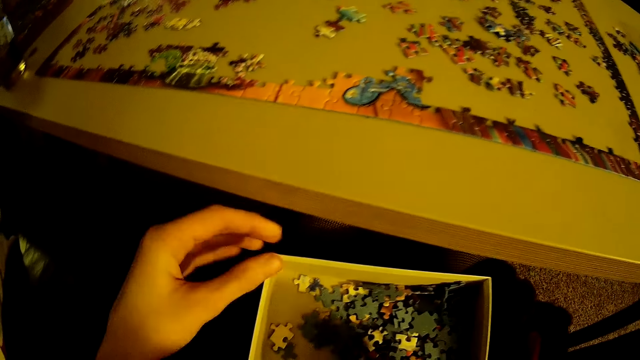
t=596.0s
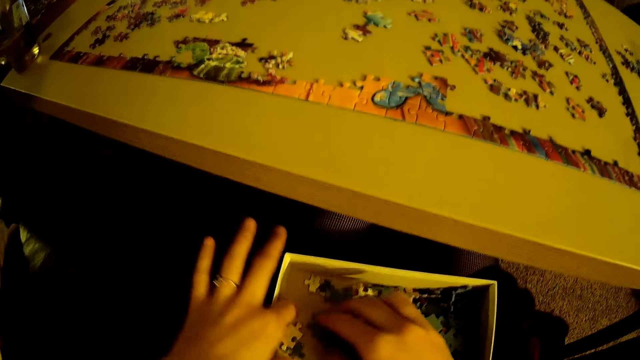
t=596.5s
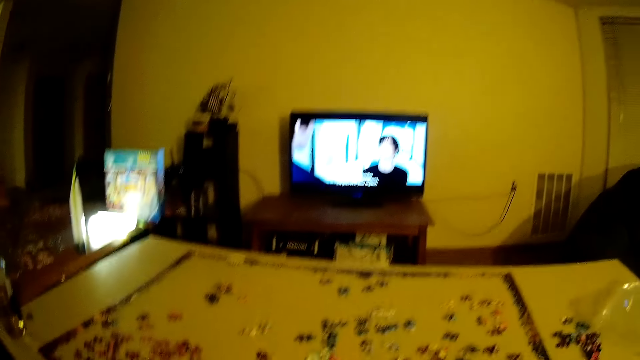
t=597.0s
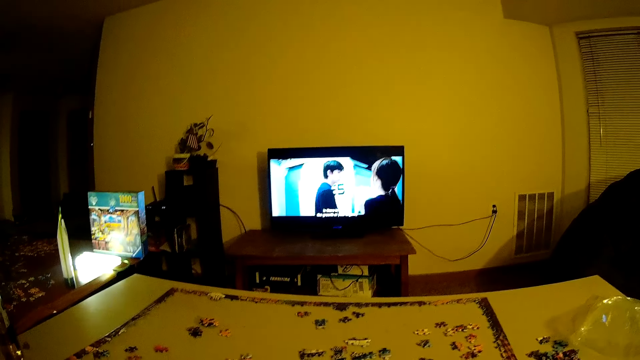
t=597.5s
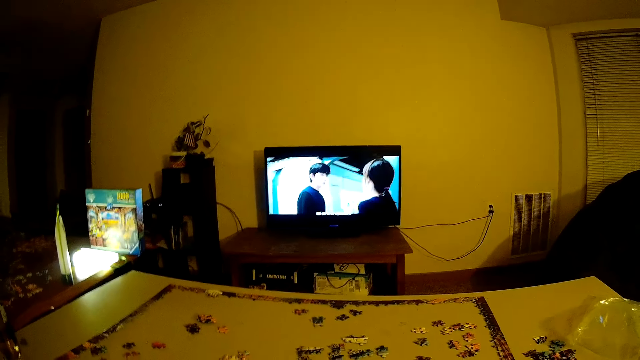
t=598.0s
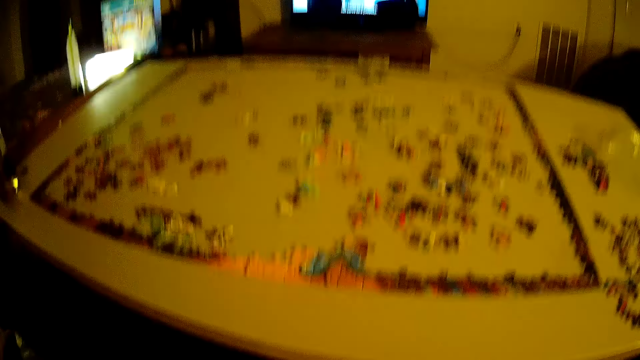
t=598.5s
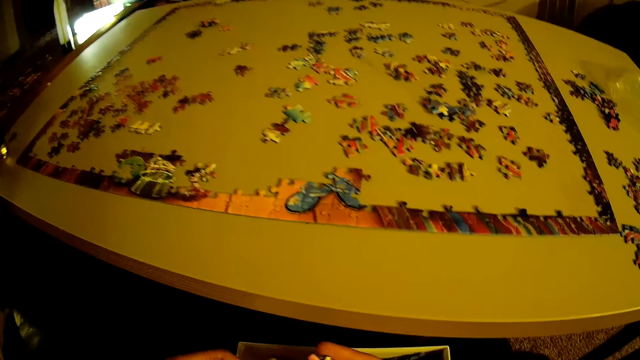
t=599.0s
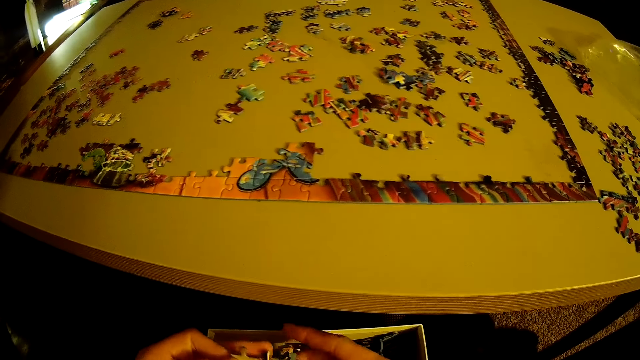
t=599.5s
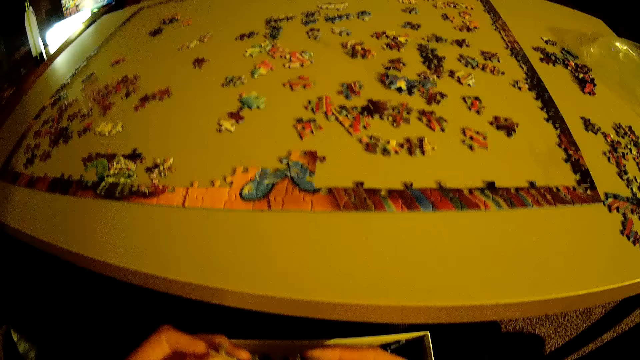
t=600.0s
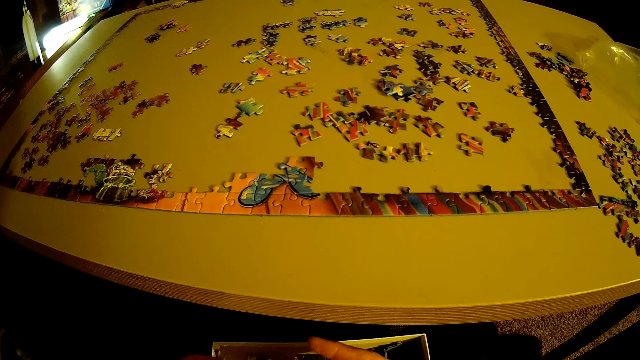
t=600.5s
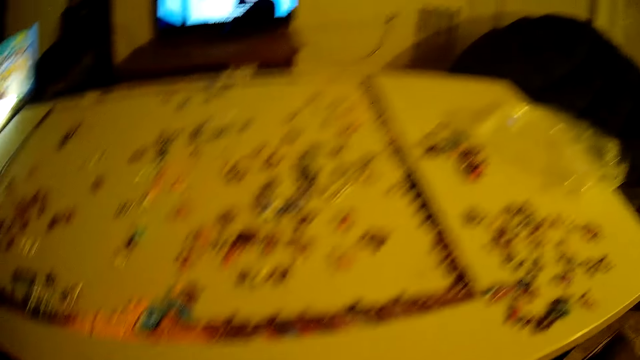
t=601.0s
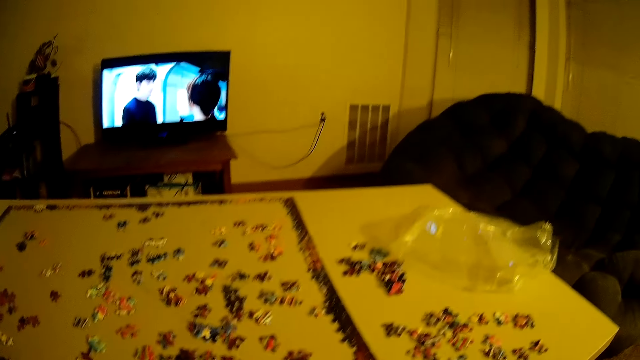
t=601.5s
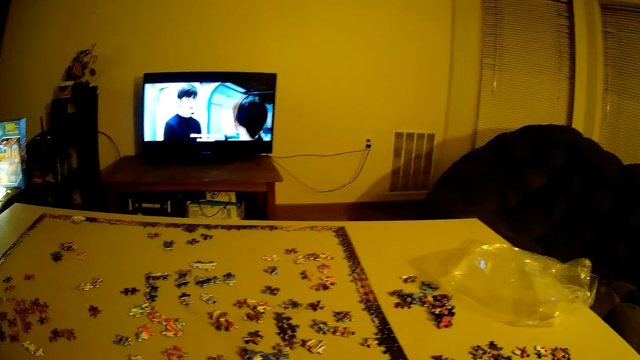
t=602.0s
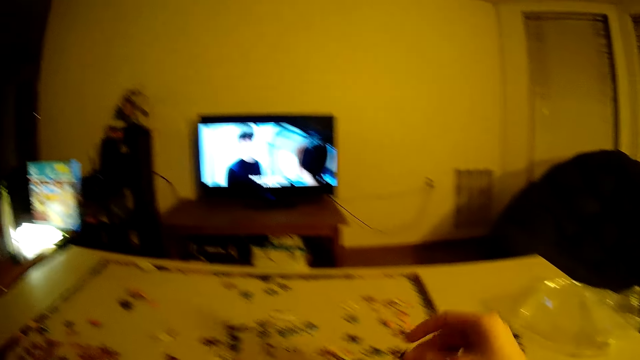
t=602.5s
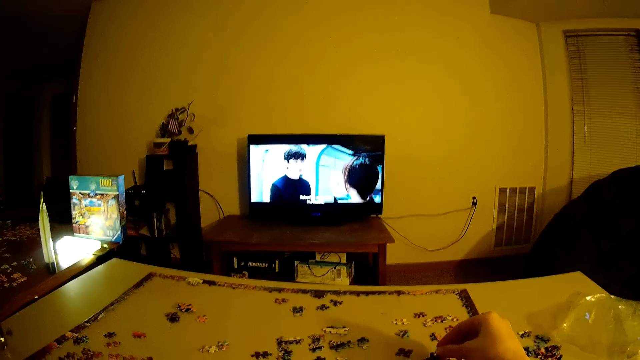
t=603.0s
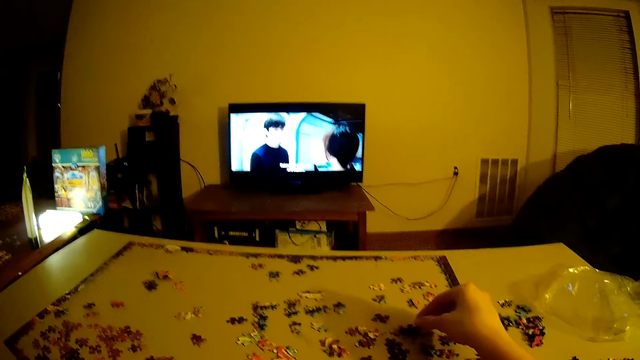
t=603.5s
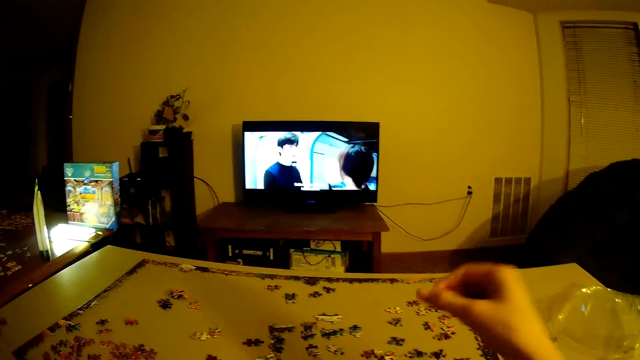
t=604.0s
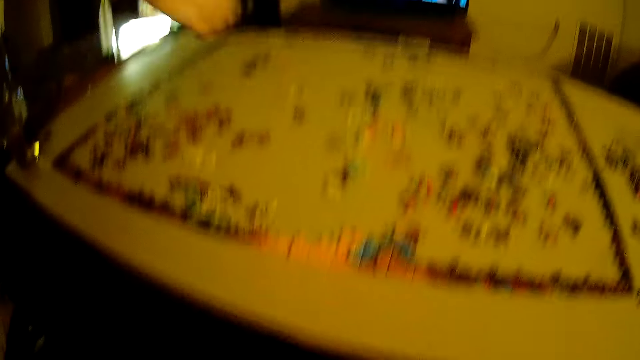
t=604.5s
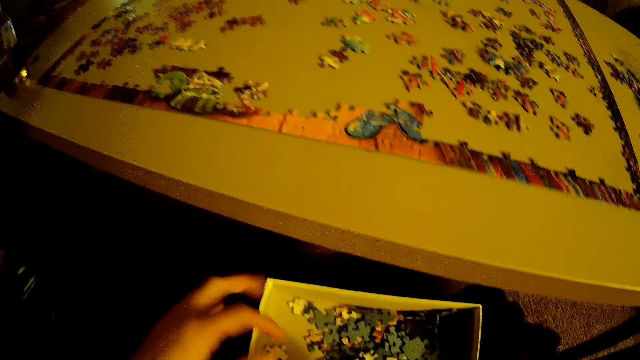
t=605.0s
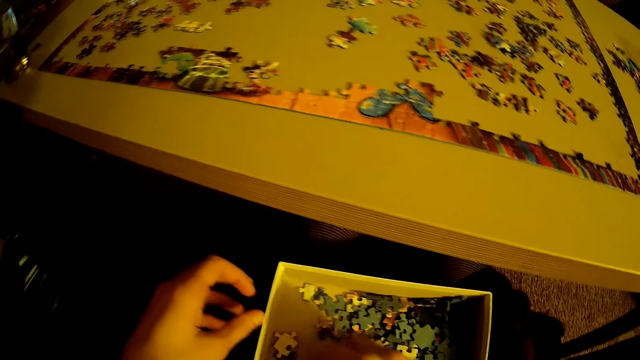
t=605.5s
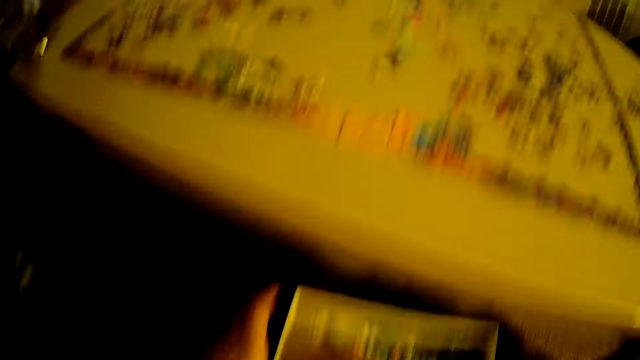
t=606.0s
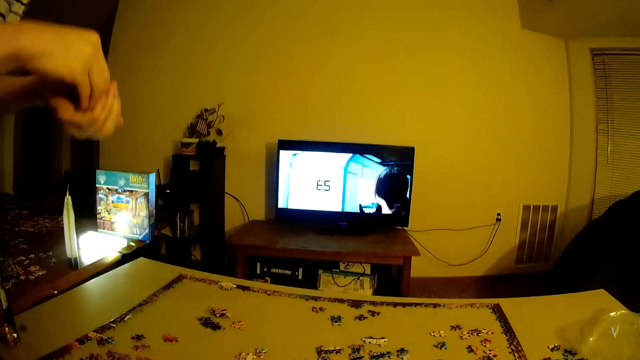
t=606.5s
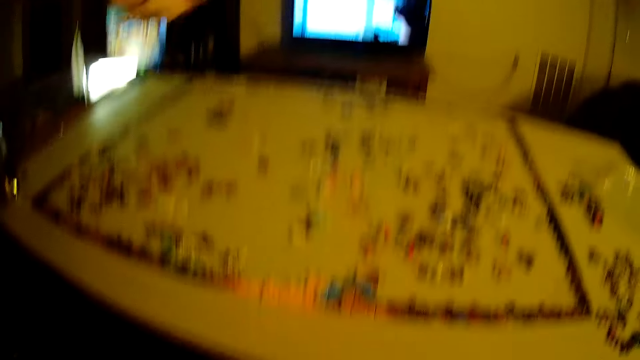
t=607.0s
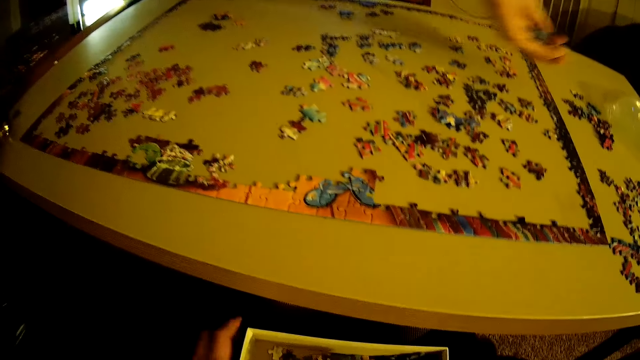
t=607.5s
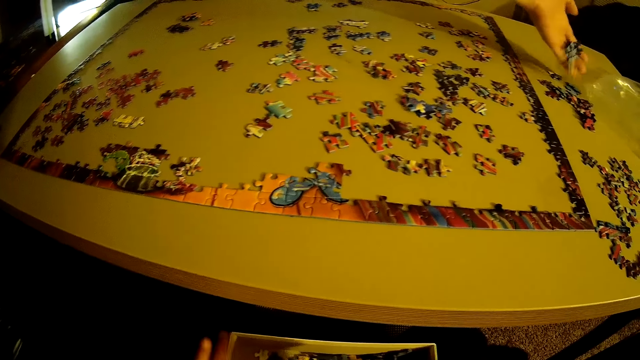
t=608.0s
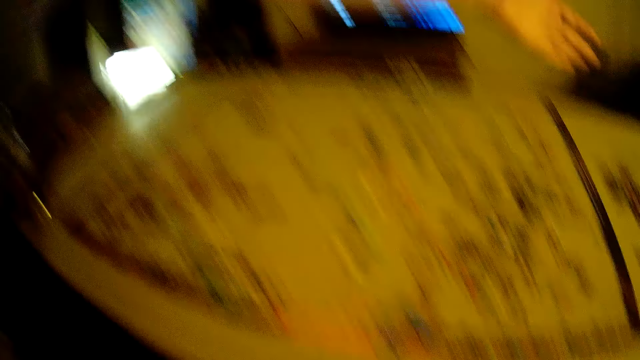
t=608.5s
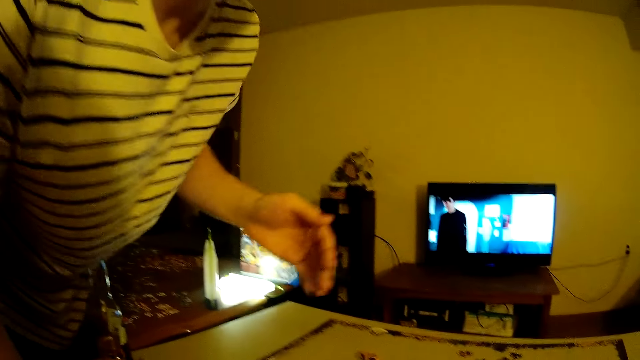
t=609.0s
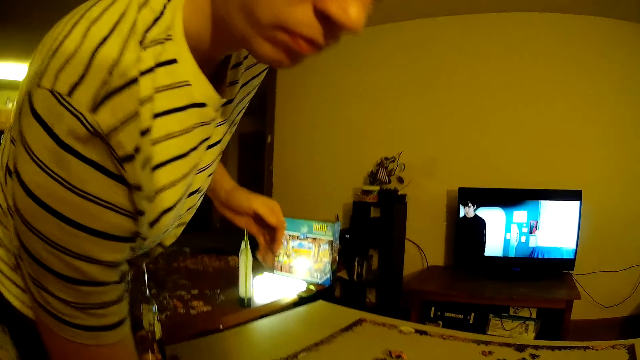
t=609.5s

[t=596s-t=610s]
The camera wearer takes the puzzle piece. They put the puzzle piece on the table. They take the puzzle piece.

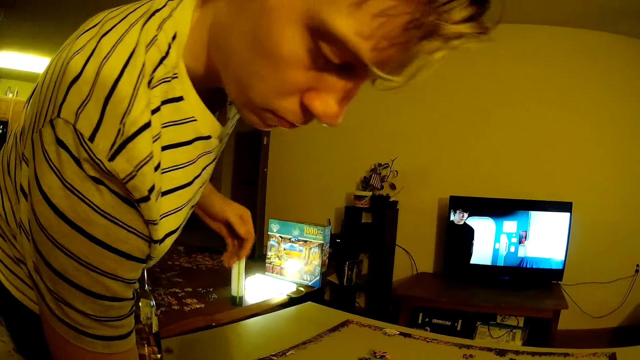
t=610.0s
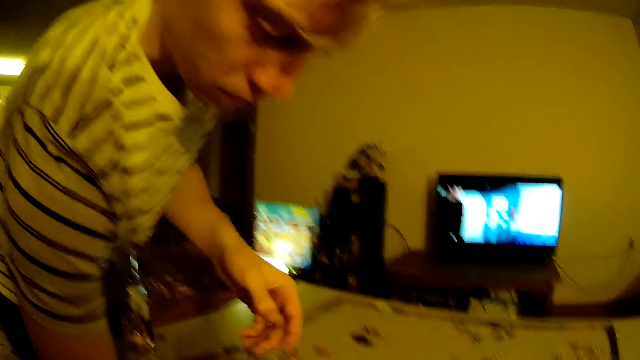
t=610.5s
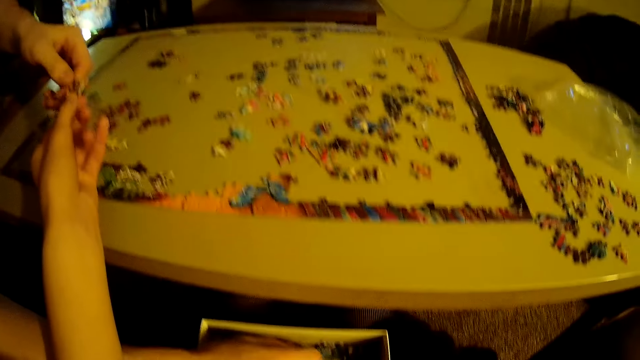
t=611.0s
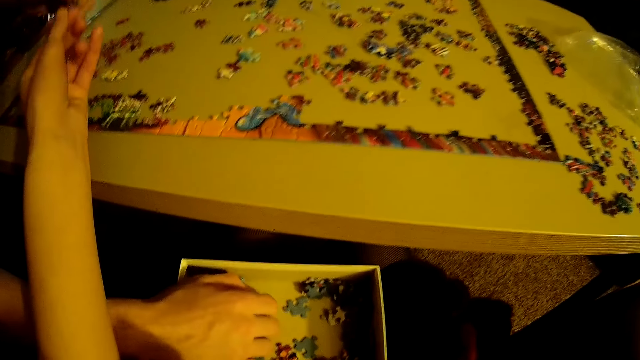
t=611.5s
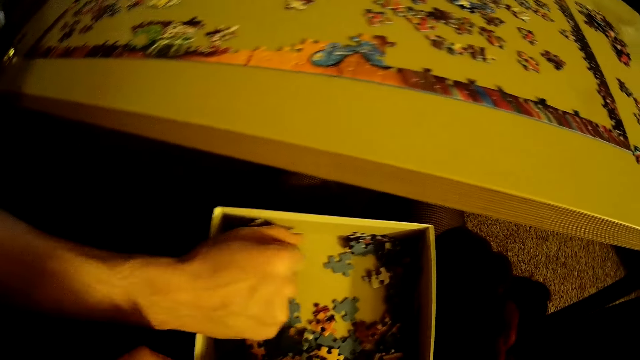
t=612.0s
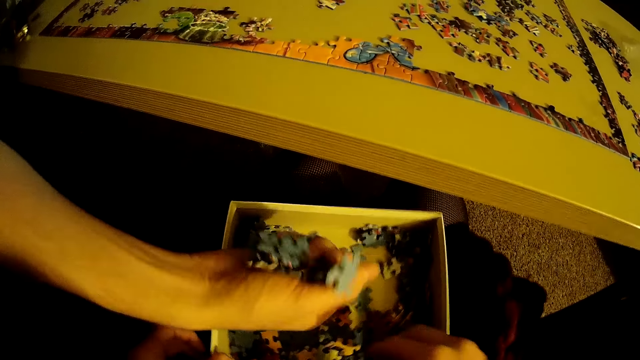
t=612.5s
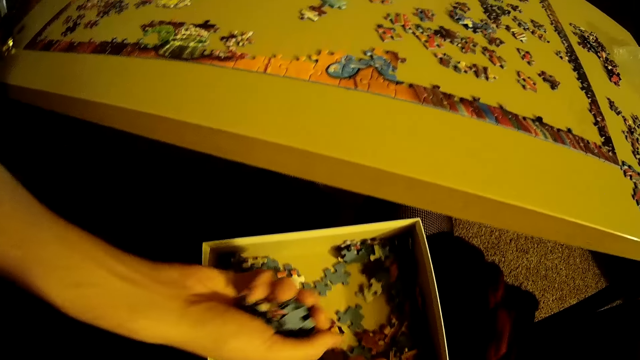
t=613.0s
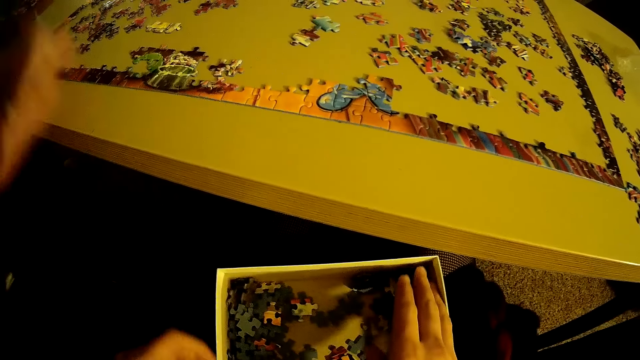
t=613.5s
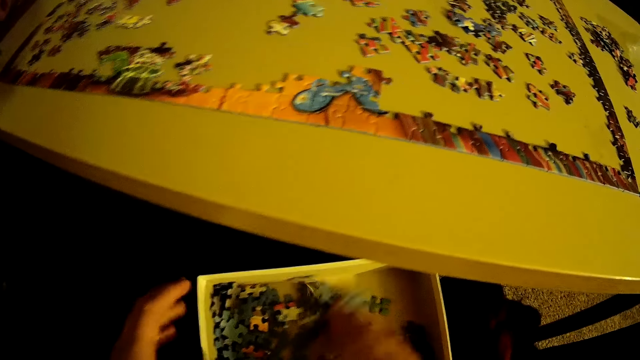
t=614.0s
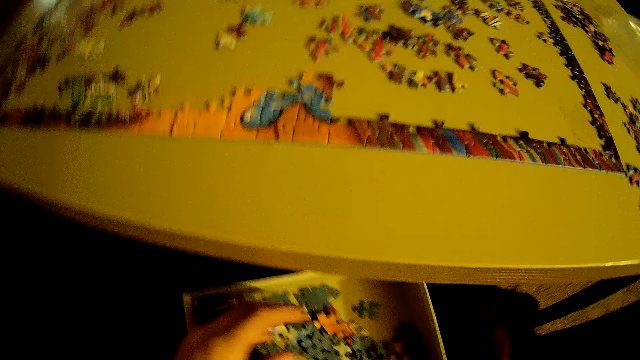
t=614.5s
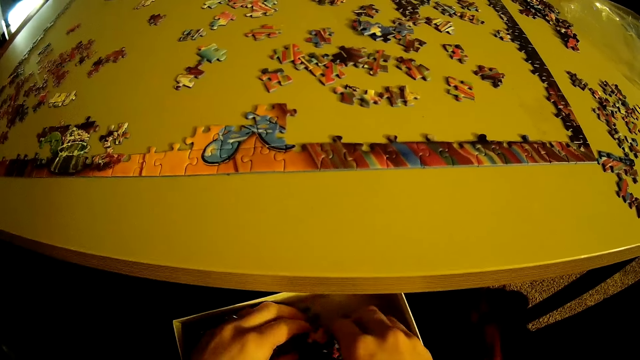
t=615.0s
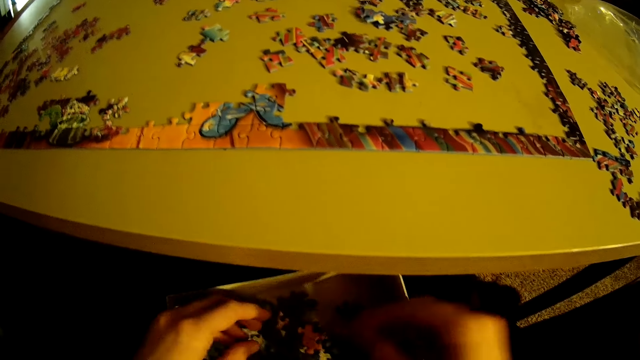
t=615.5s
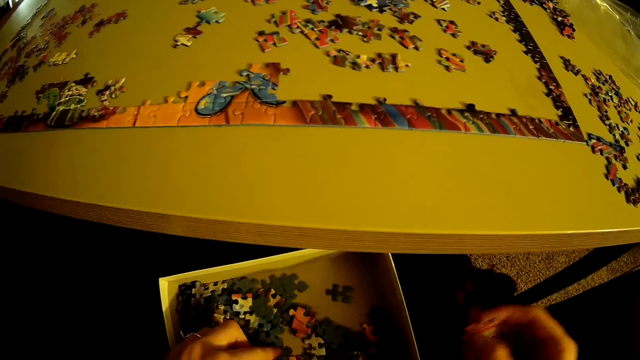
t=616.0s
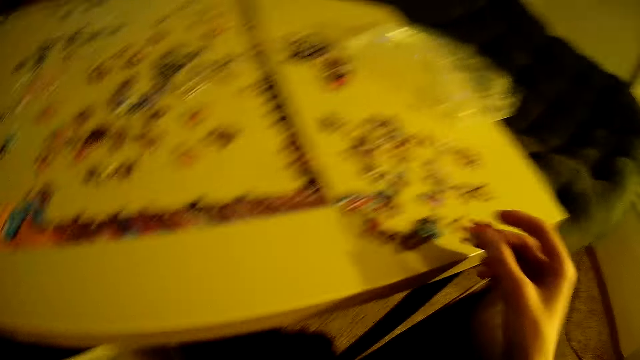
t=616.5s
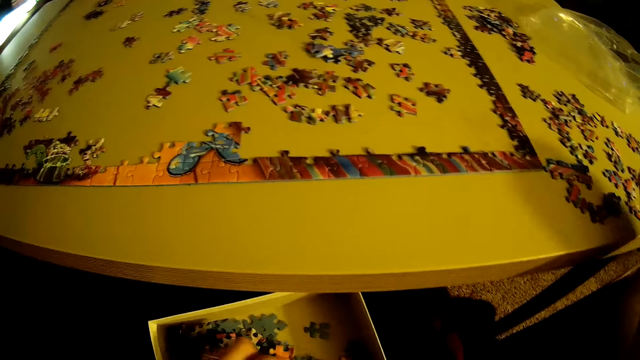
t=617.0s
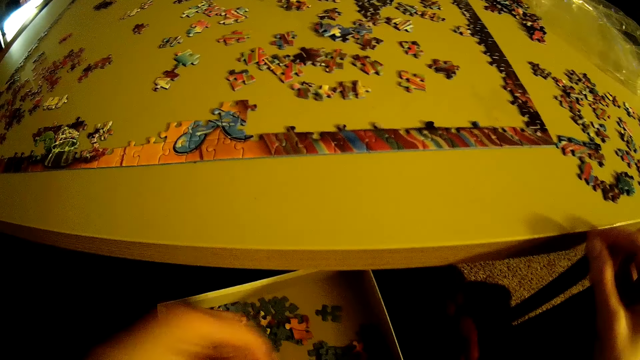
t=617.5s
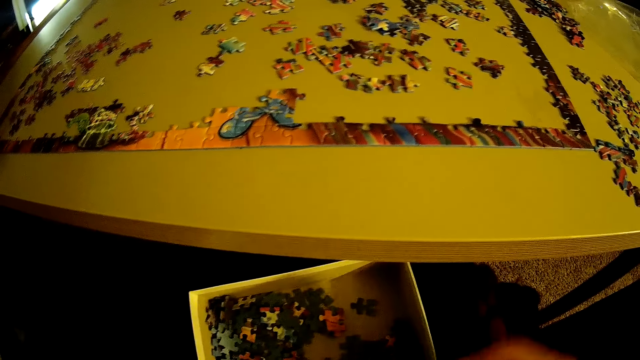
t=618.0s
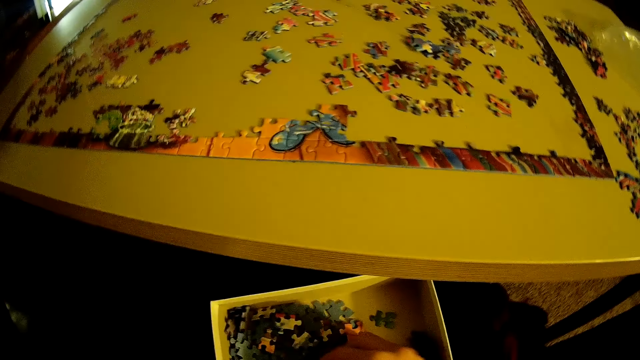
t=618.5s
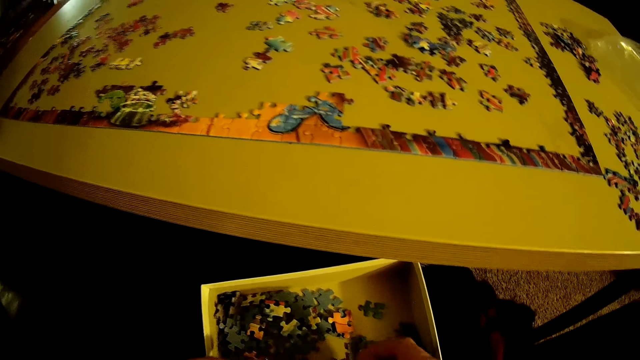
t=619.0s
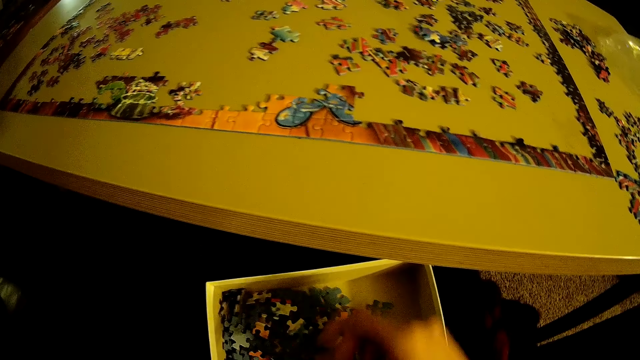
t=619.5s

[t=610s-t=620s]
The camera wearer passes a puzzle piece. A person picks beads. The camera wearer takes a puzzle piece, puts the puzzle piece on the table, and takes a puzzle piece.
